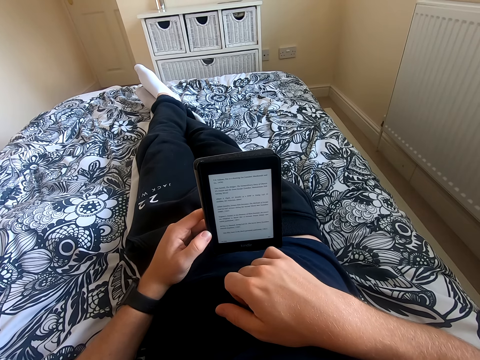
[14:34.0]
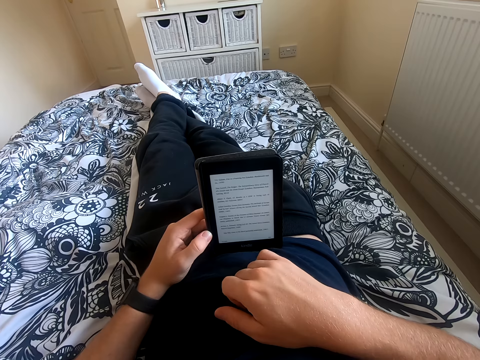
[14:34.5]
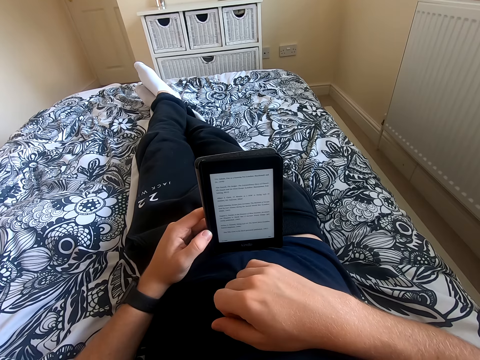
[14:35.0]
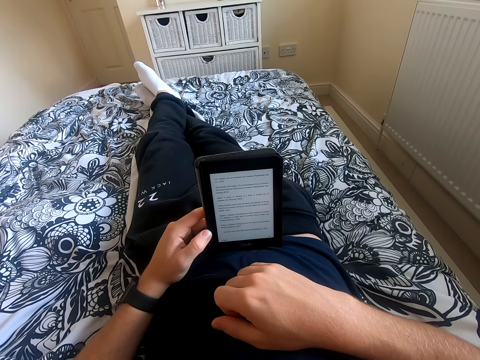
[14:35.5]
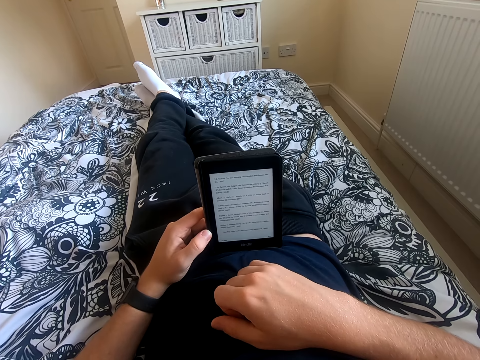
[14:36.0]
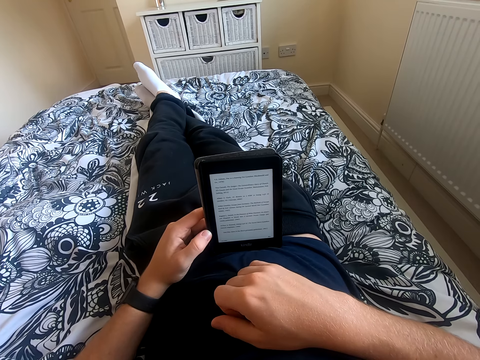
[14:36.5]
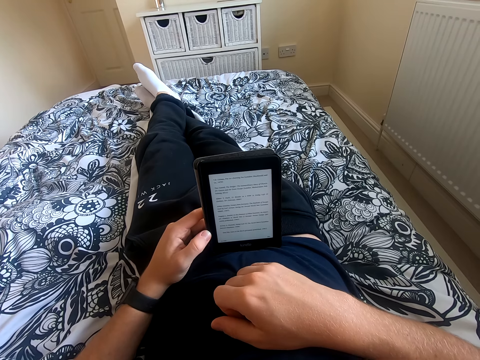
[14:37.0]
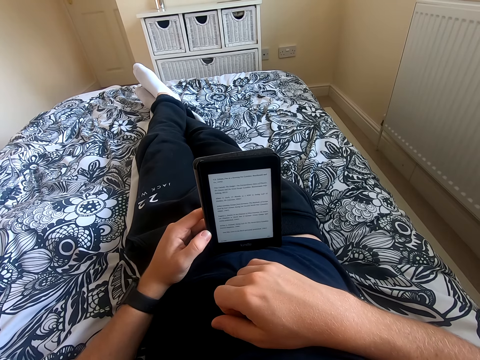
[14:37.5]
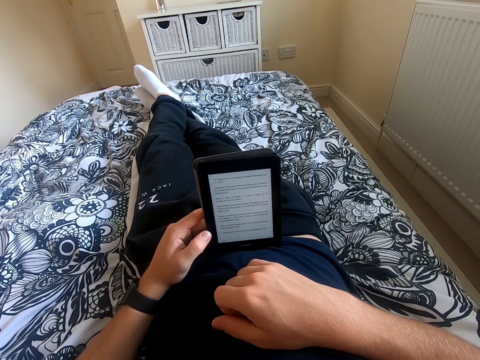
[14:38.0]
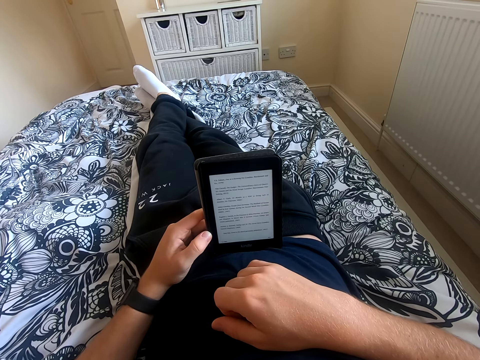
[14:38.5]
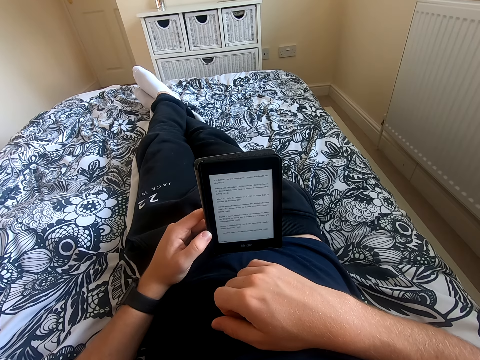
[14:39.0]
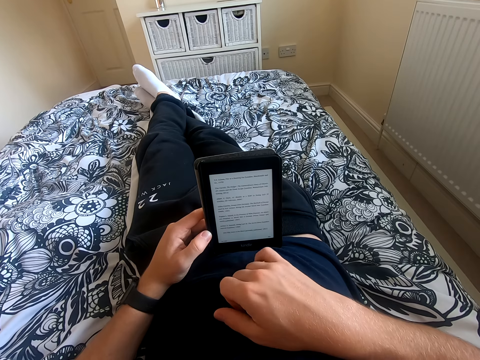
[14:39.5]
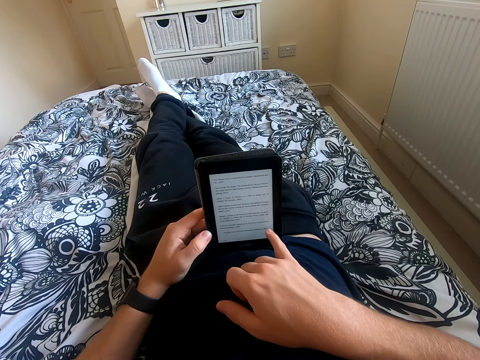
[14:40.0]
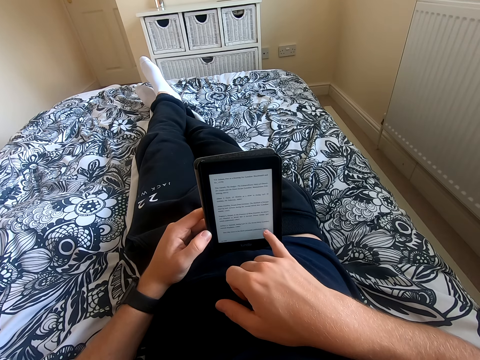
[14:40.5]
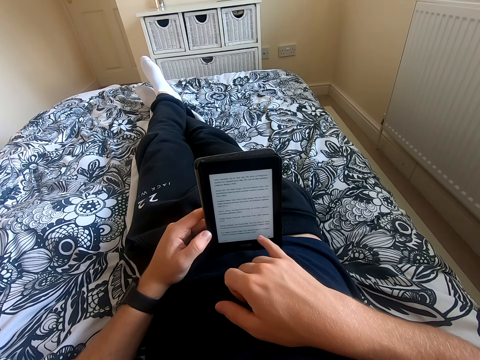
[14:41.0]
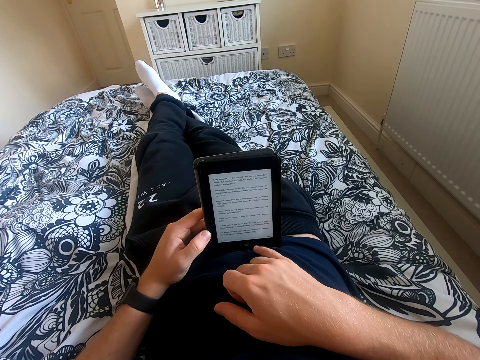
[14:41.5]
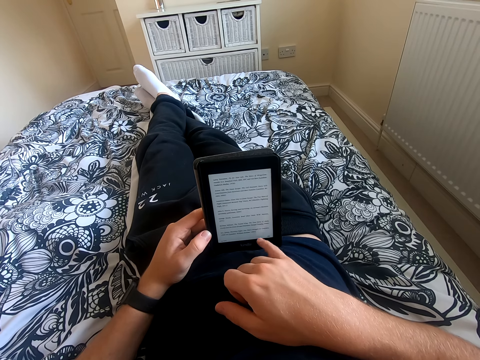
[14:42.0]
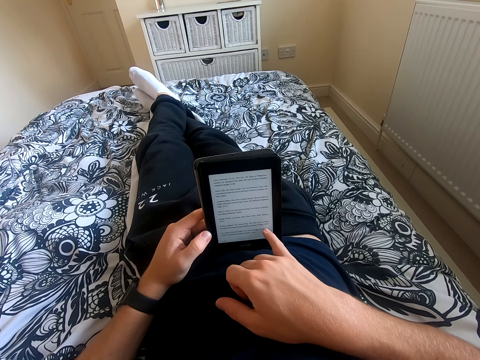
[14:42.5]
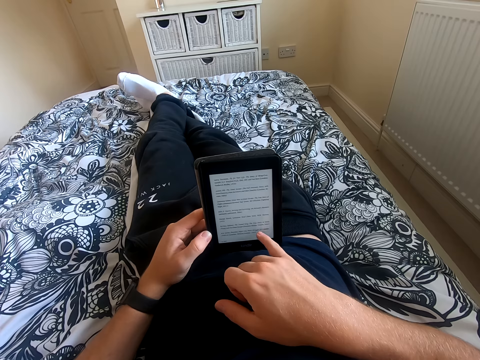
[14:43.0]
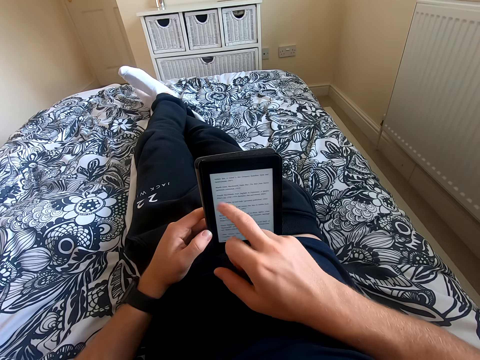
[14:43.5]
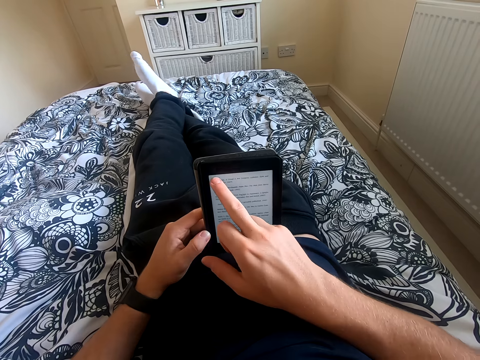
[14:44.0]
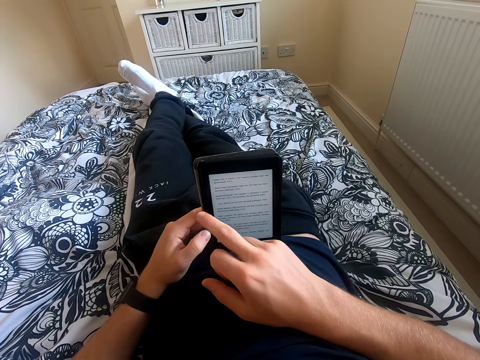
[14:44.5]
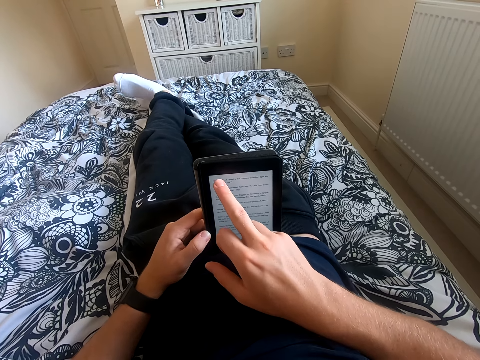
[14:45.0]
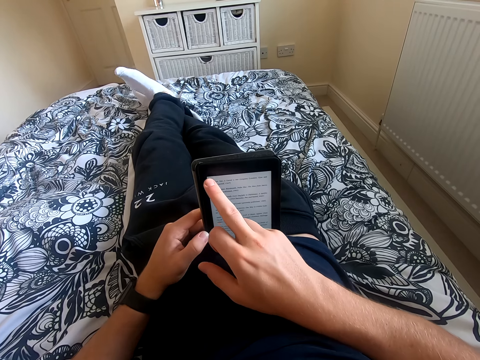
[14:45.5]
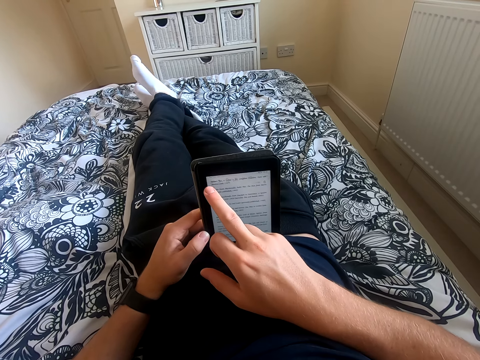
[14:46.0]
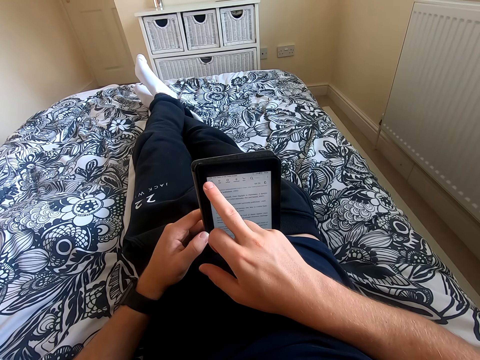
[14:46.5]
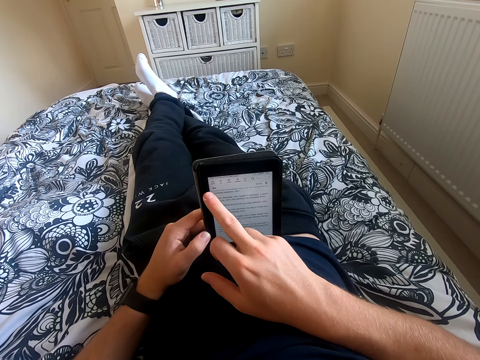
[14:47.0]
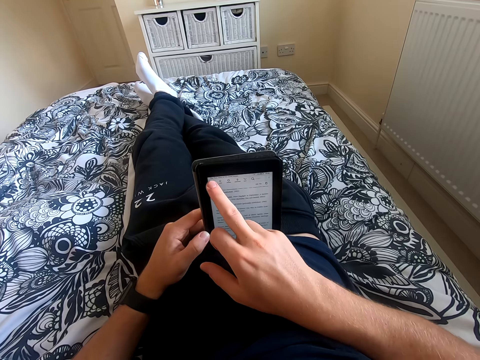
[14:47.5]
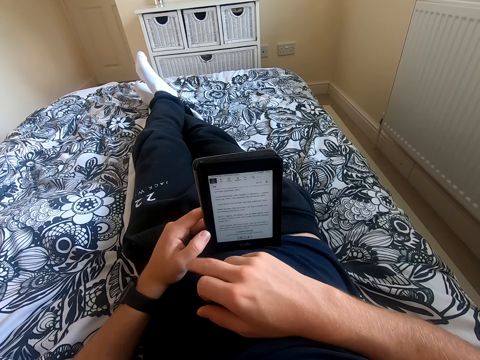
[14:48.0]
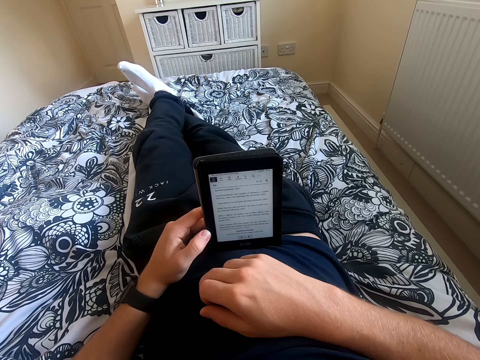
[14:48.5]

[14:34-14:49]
The camera wearer stares at the tablet. They operate the tablet. They scroll the tablet.

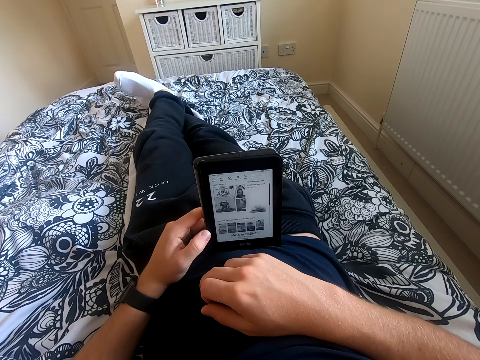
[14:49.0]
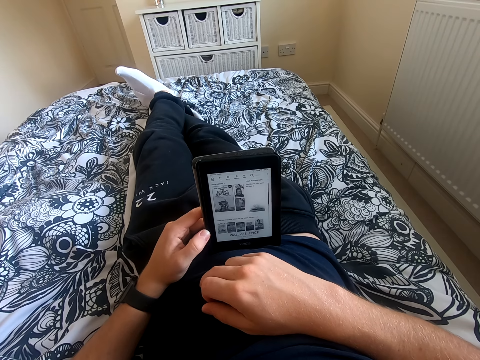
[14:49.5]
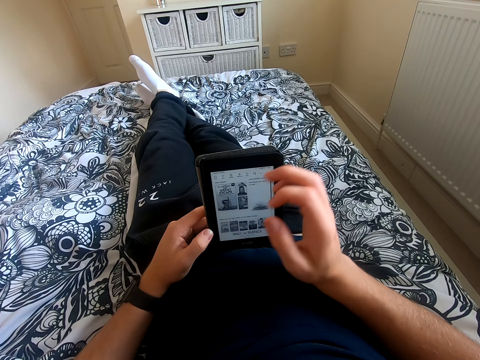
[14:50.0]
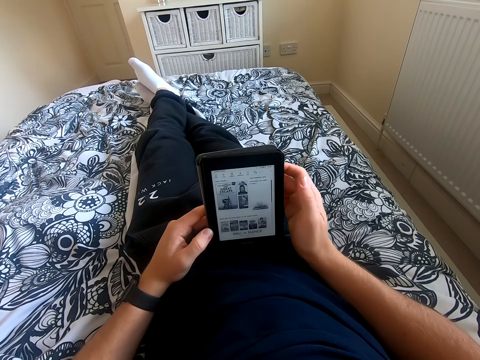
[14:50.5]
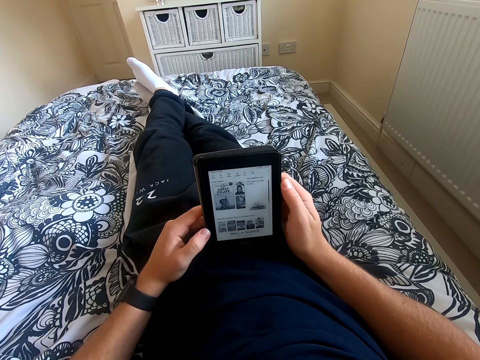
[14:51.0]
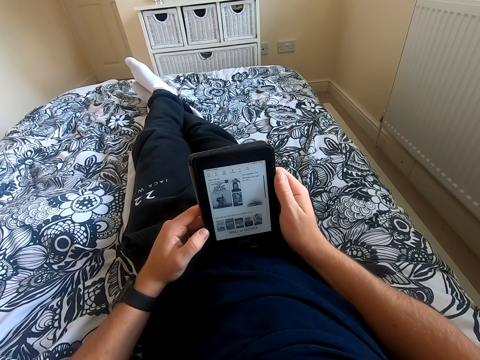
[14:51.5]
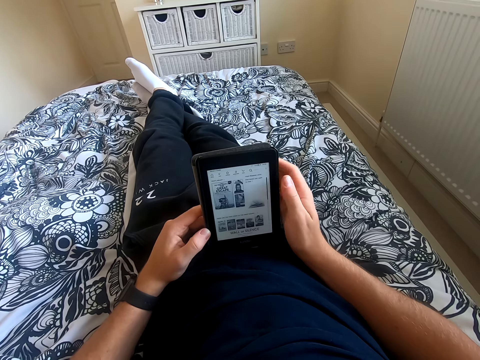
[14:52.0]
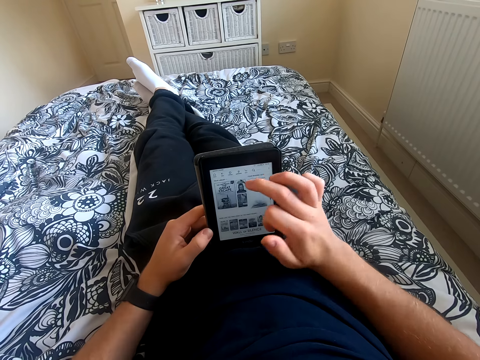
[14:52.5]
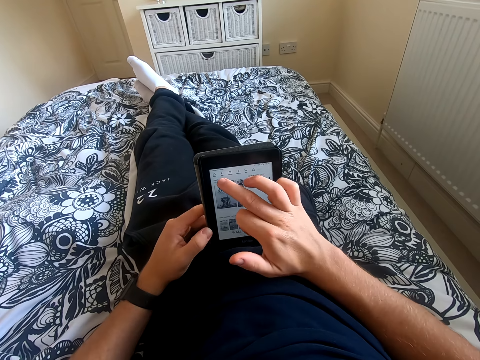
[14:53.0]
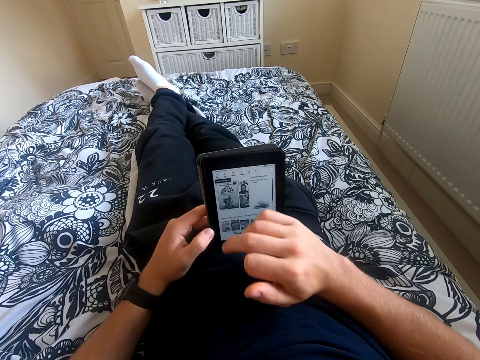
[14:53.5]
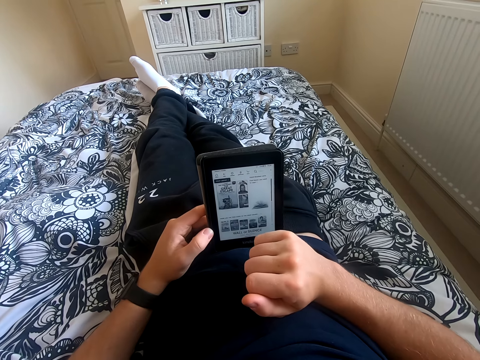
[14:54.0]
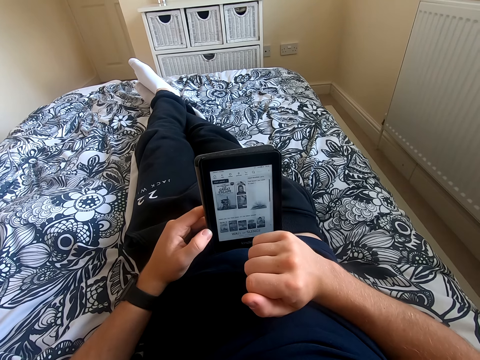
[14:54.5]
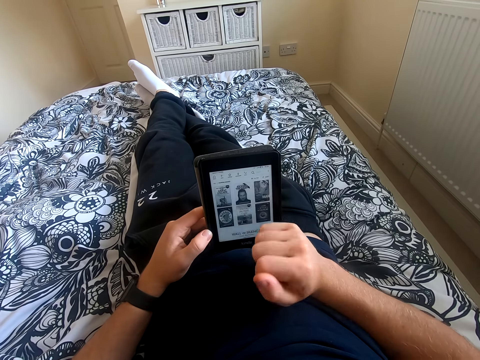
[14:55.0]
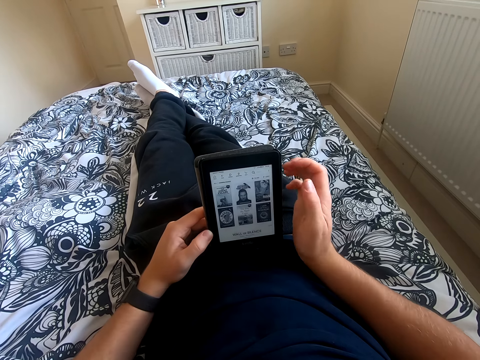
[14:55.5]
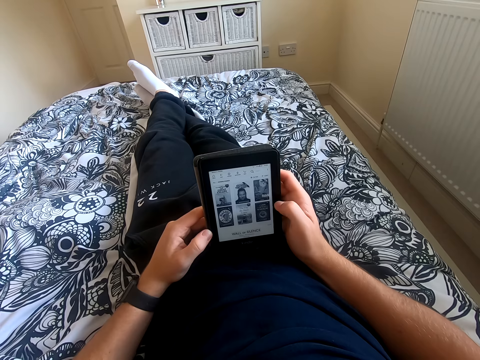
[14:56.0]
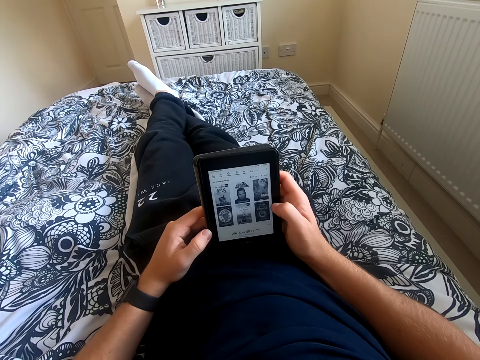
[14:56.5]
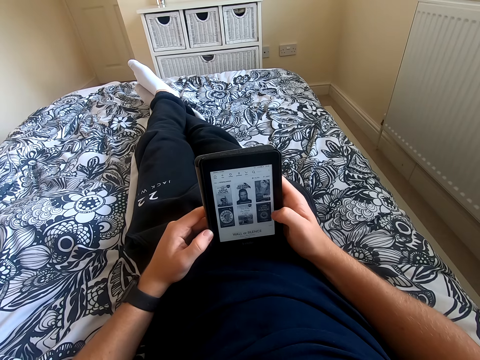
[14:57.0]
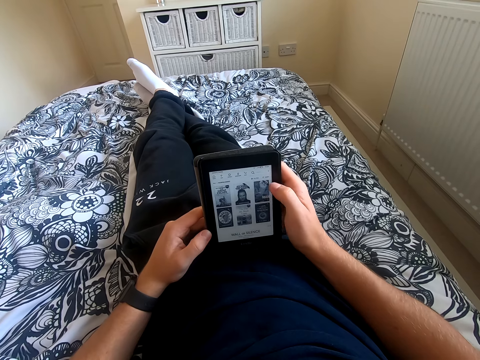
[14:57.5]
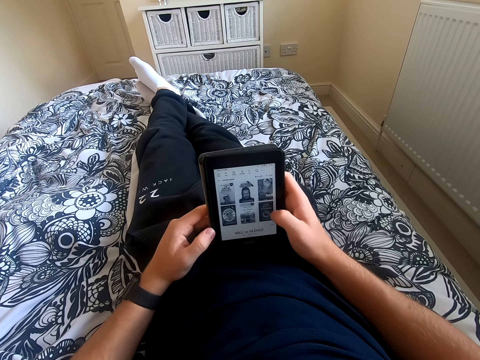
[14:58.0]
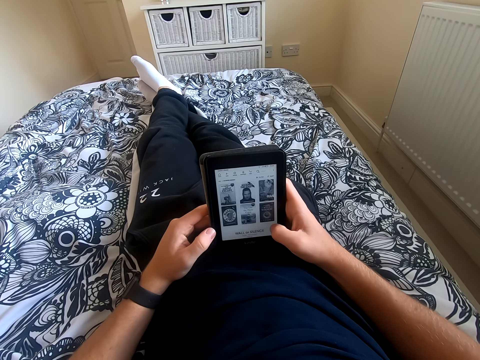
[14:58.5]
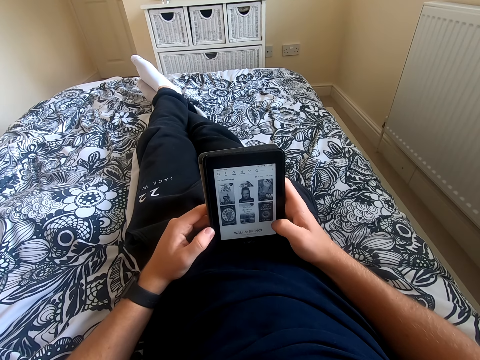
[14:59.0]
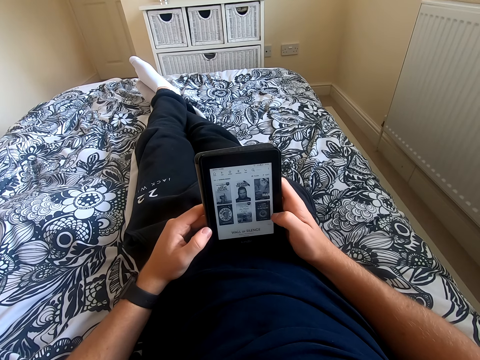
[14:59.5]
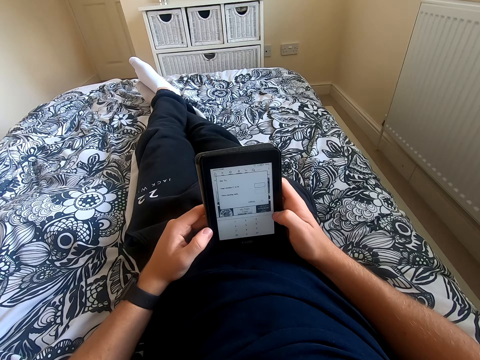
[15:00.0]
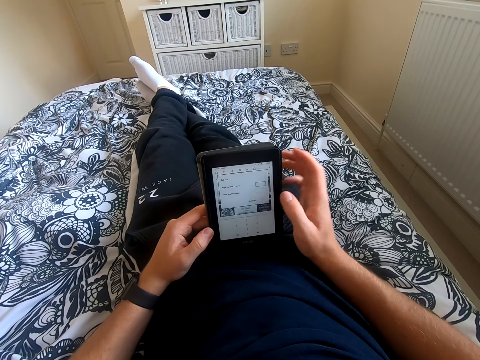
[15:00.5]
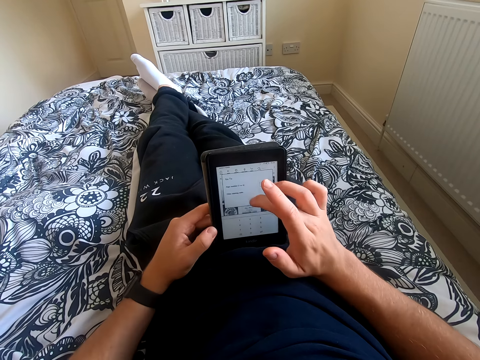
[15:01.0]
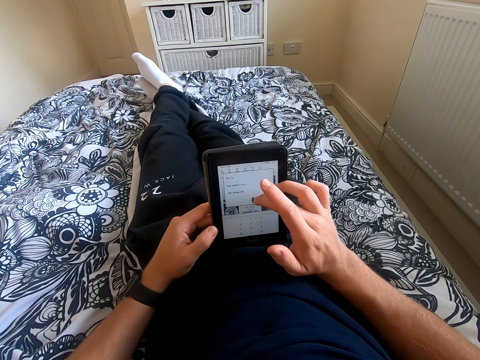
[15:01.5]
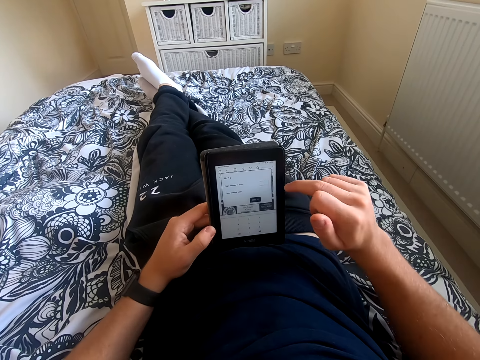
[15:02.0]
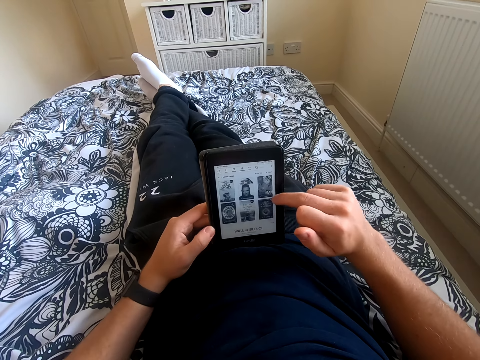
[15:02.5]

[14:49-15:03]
The camera wearer holds the tablet with his right hand. He operates the tablet. He looks at his tablet. He holds the tablet with his right hand. He operates the tablet. He scrolls the tablet. He scrolls the tablet again.
